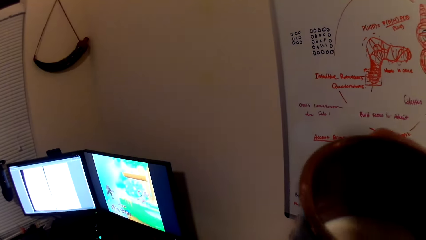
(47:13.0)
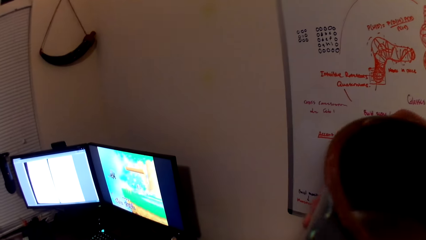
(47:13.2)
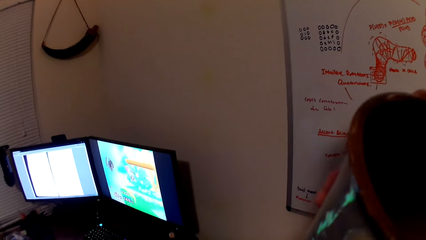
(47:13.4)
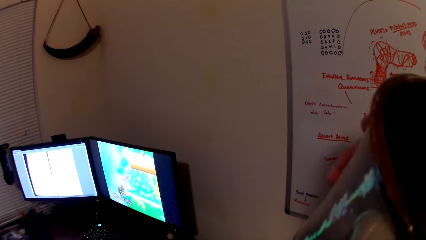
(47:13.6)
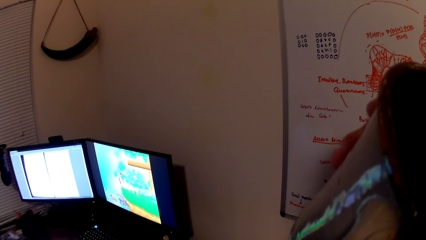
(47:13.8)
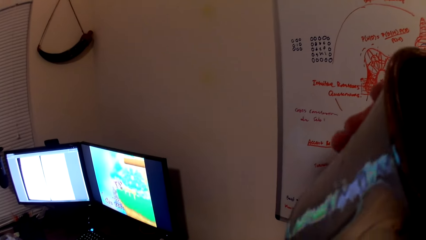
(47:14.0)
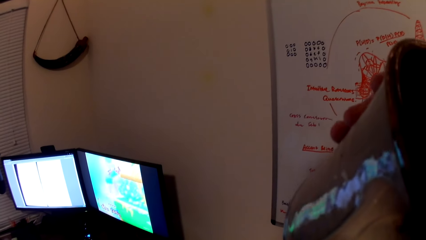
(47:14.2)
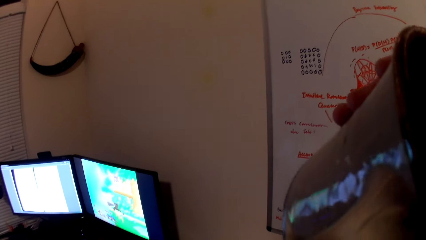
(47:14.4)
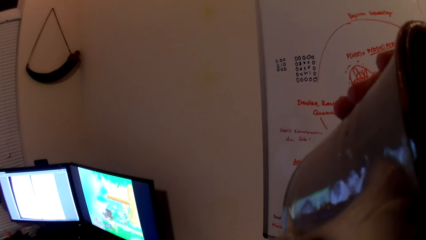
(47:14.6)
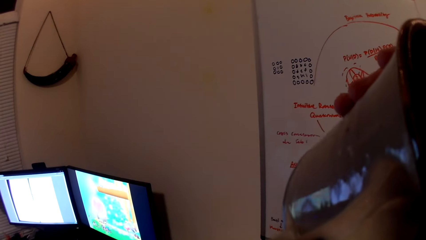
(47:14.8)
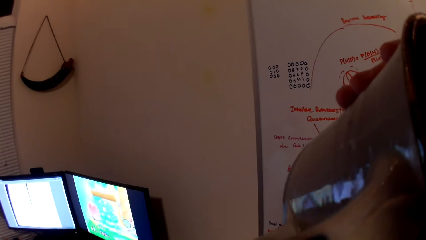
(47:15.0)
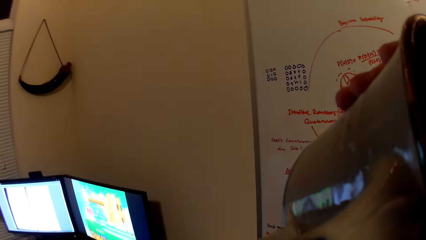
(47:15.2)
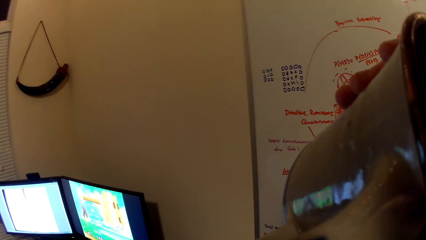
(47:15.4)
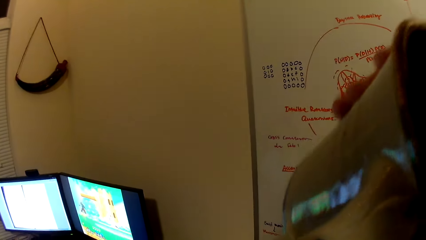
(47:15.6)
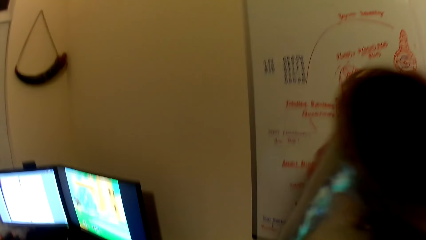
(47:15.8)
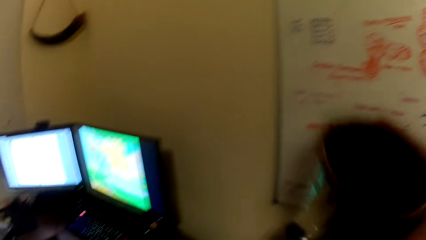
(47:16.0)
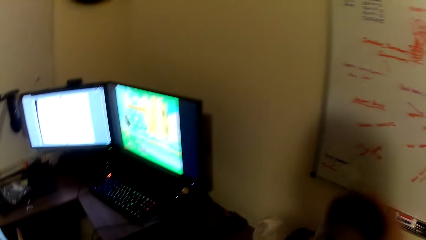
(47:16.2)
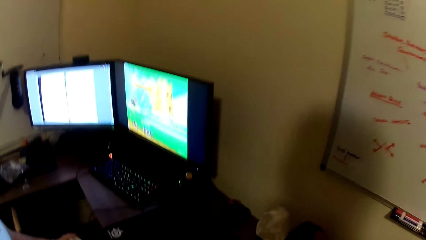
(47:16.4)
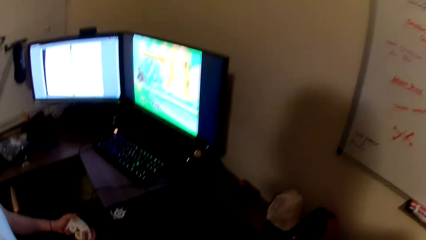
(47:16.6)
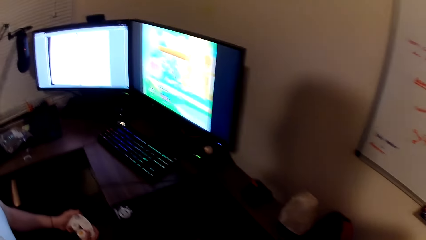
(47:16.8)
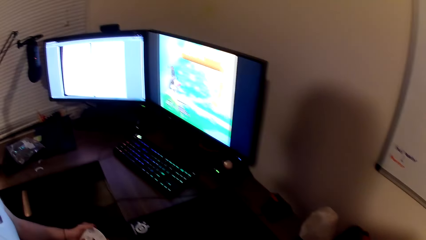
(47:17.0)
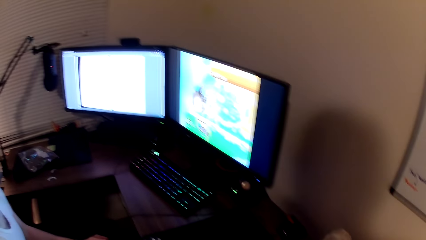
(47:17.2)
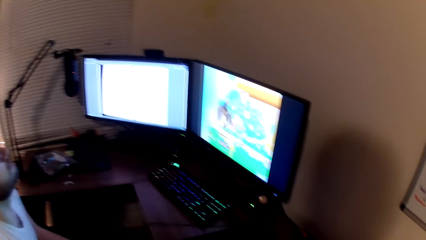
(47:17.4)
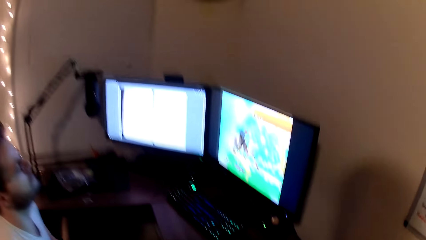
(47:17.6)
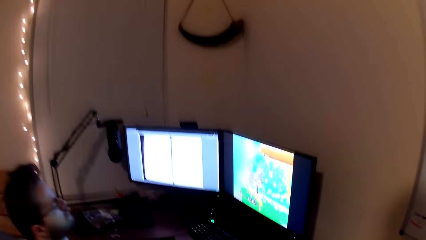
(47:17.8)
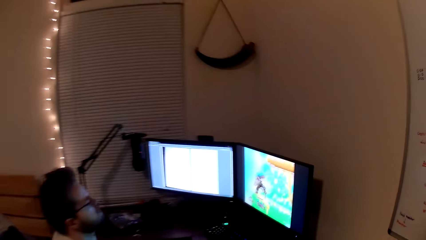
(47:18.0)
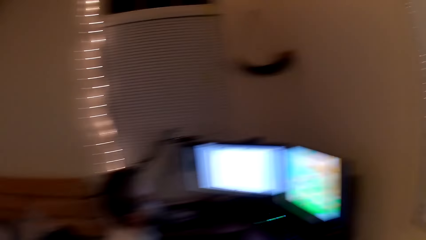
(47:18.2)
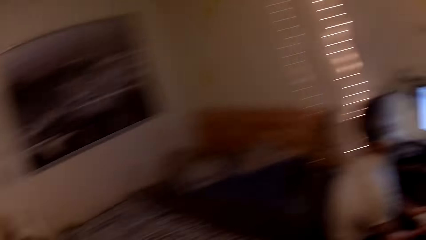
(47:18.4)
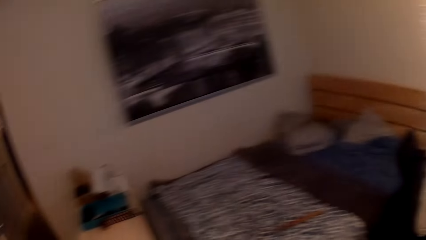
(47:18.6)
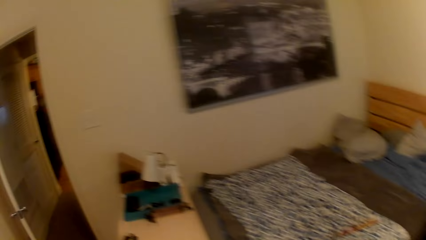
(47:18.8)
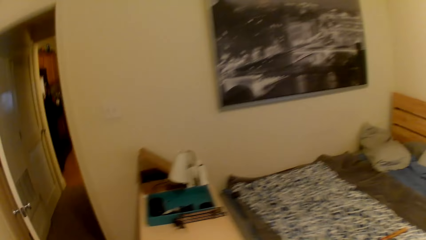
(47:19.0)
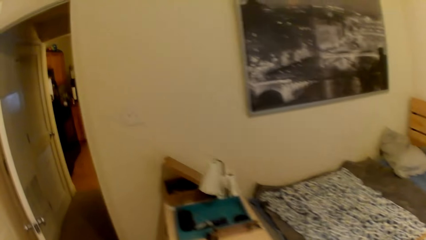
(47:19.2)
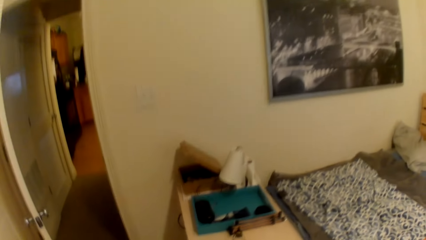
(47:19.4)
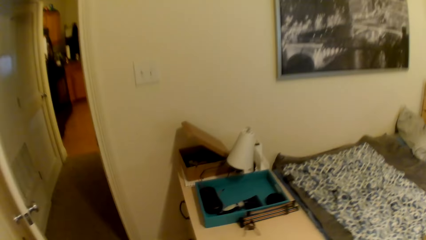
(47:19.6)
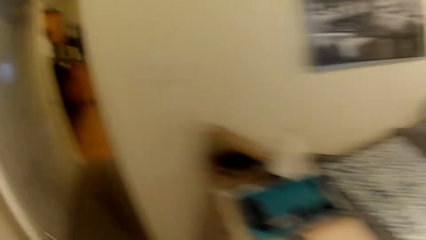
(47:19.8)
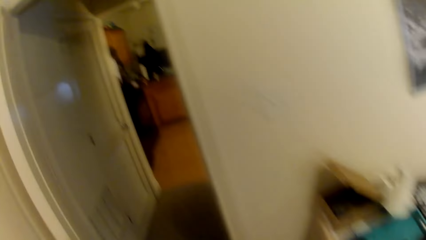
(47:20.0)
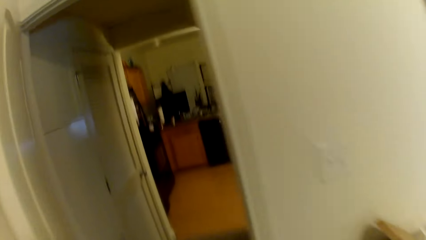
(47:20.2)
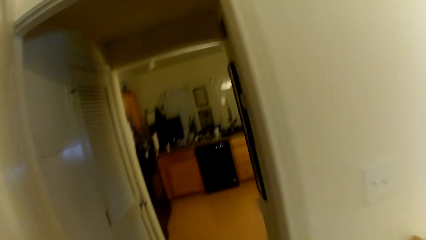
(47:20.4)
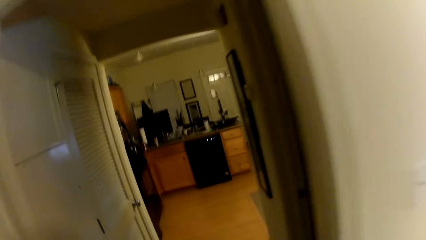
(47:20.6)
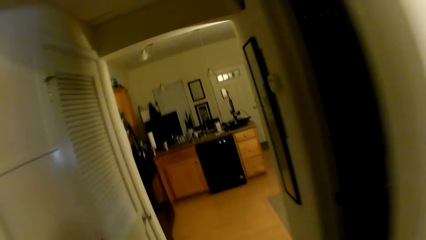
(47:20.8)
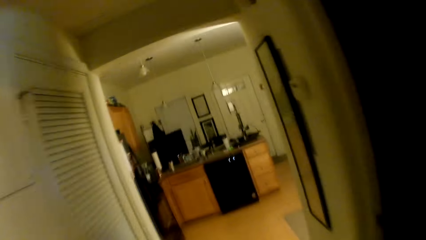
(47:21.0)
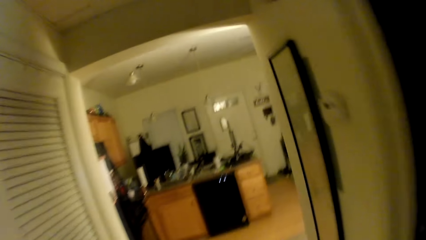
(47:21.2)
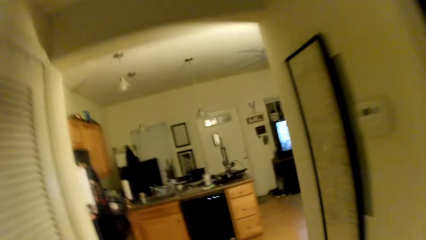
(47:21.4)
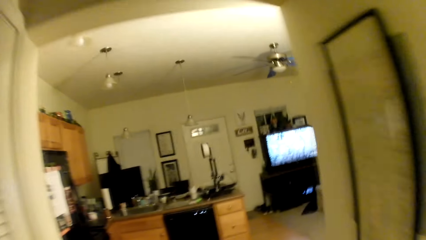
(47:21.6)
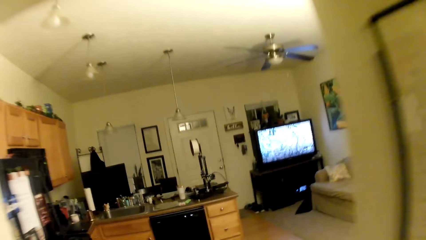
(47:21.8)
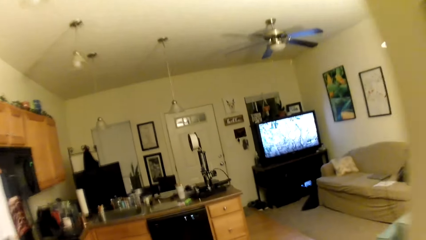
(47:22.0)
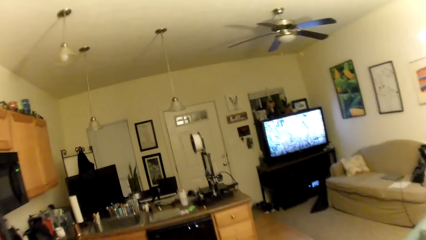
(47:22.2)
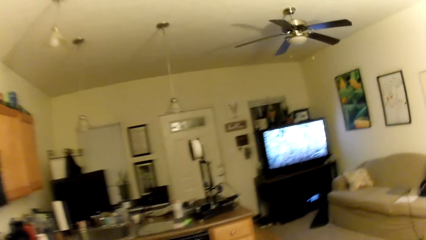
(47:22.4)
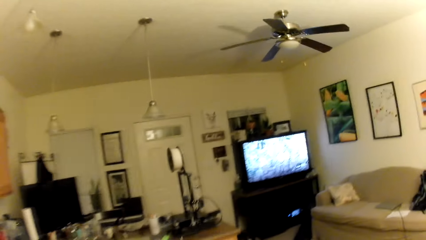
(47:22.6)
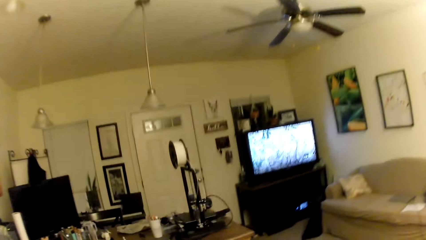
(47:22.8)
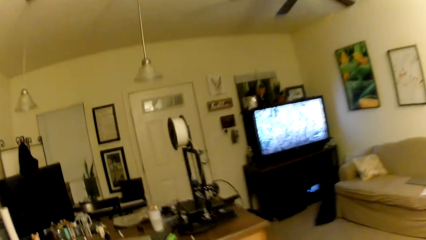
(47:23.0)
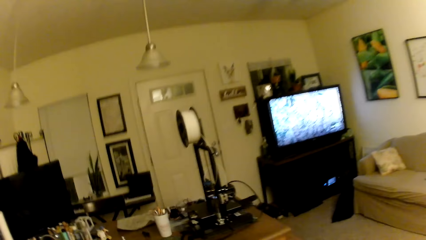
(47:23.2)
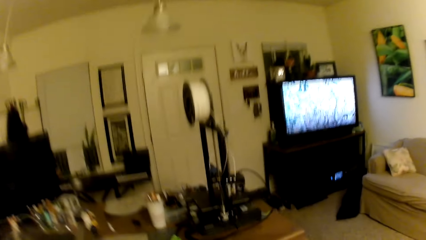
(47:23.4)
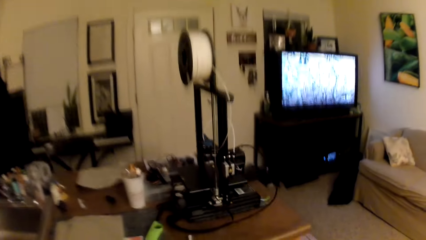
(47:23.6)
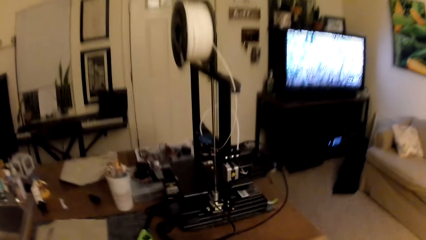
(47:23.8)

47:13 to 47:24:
The camera wearer drinks water from a cup in his right hand. He walks towards another room.

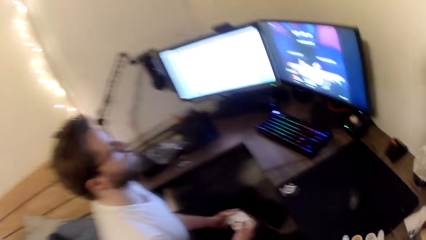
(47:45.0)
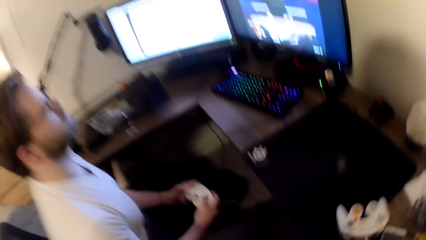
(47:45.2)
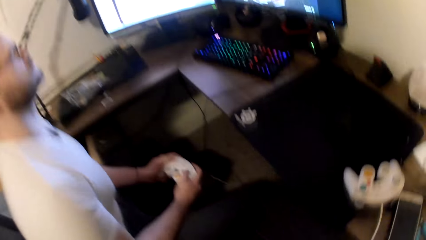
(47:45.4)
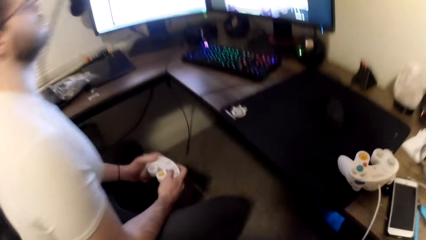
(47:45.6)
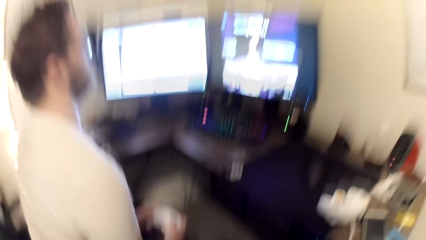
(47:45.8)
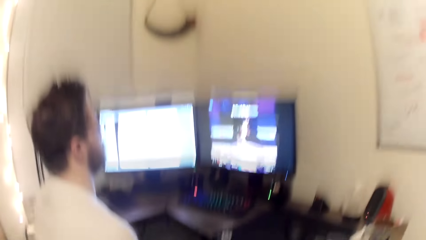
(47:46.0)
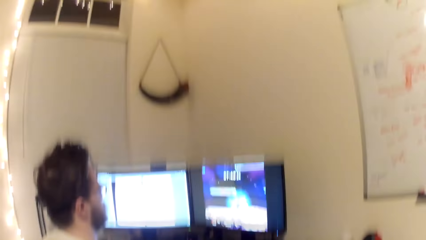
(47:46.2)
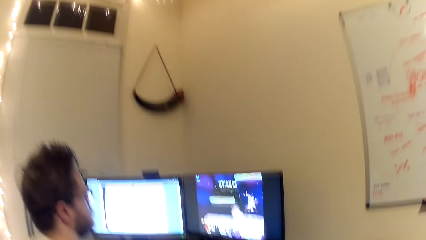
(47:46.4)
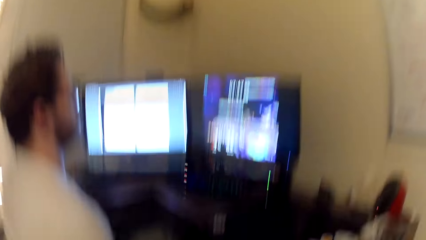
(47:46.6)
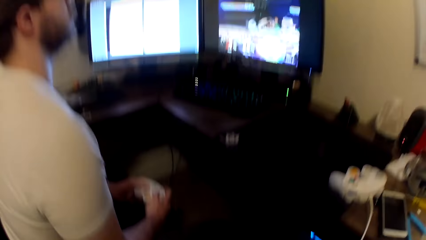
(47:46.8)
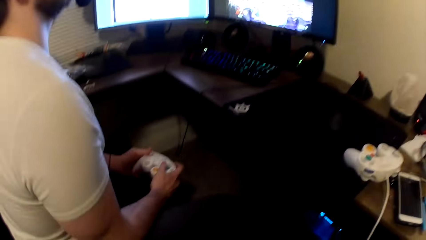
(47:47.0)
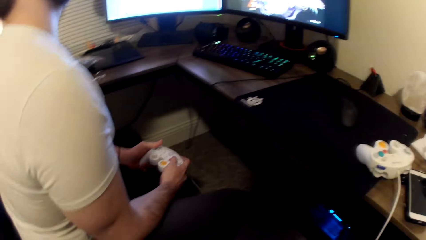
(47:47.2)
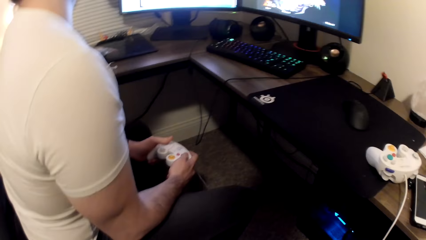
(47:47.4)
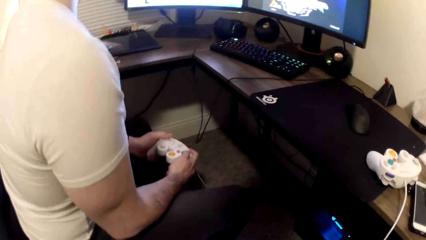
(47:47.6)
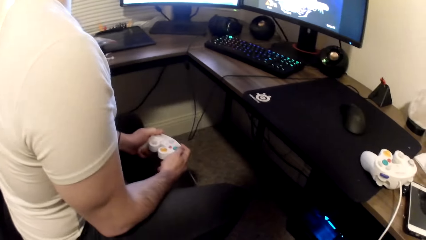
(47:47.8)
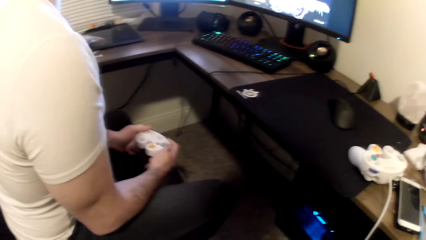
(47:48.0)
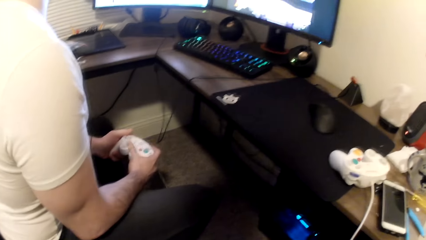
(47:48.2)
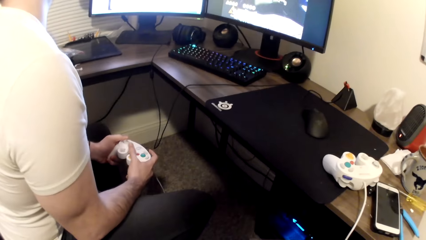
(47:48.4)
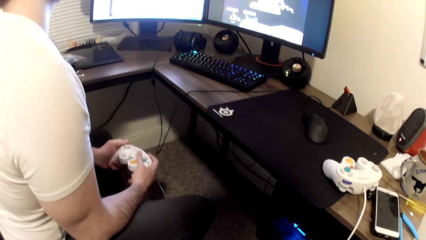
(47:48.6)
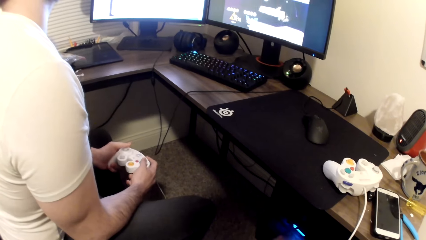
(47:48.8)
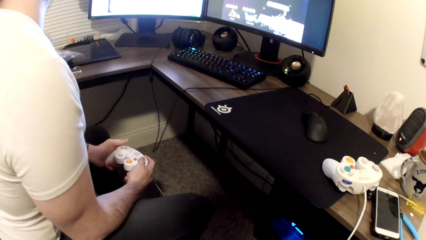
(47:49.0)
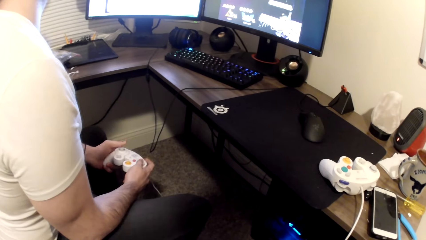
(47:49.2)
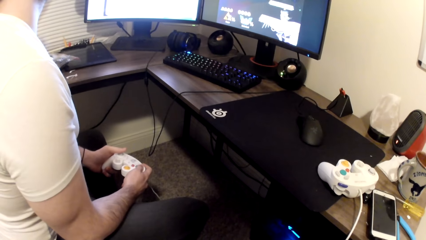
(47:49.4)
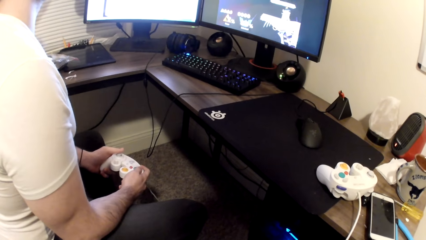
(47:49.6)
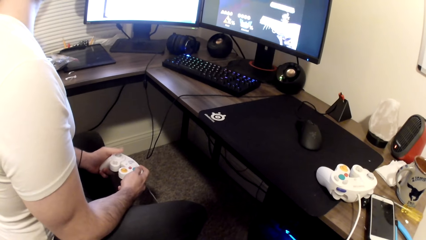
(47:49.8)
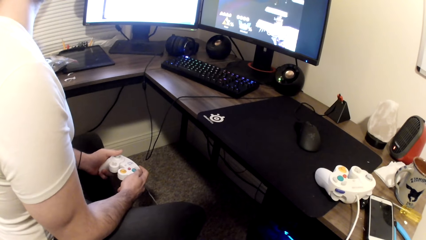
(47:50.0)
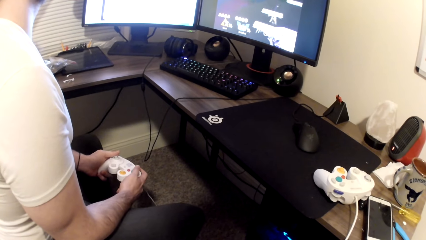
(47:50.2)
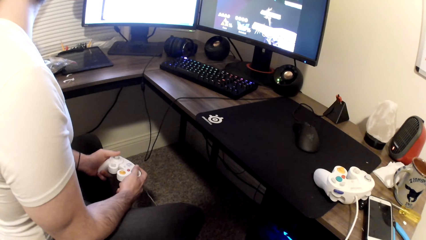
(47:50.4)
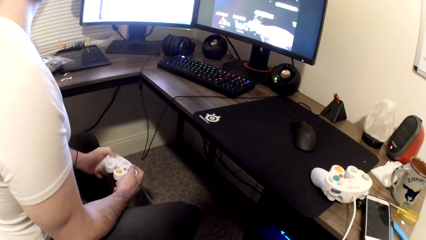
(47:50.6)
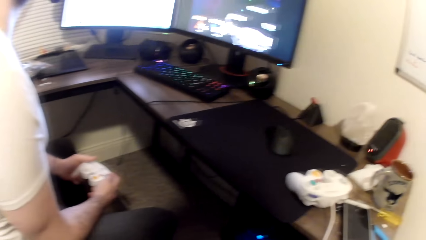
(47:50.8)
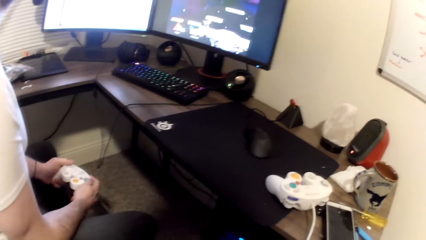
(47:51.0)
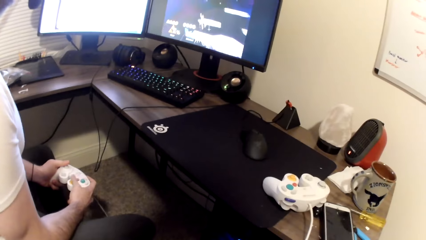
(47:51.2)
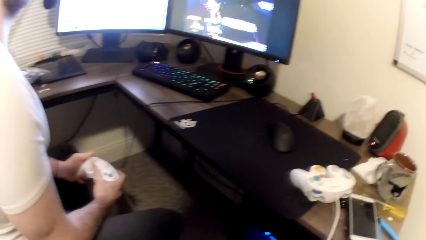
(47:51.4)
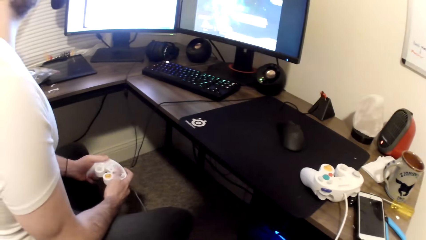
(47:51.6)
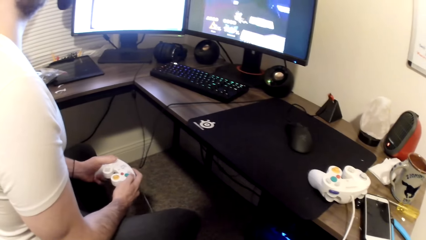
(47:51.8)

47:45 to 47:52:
A person plays a game on the computer.
